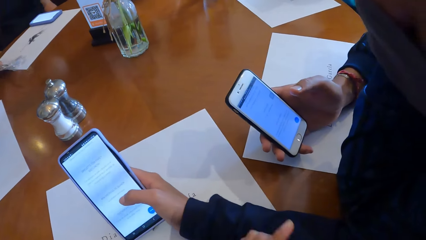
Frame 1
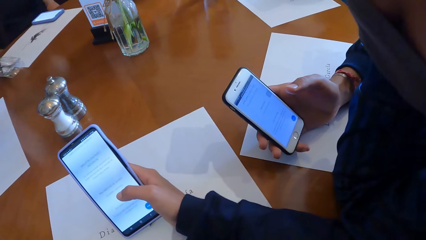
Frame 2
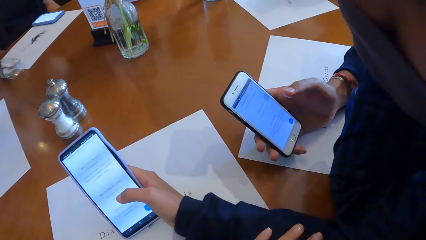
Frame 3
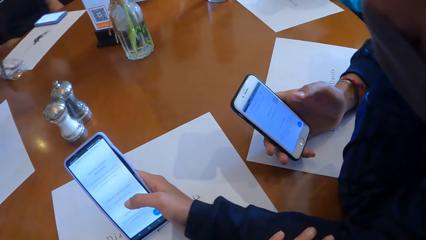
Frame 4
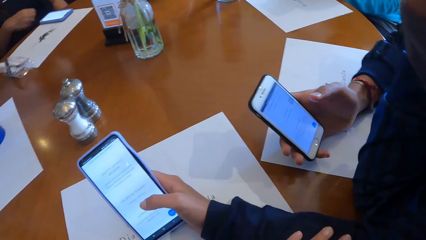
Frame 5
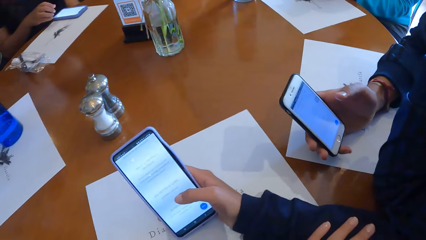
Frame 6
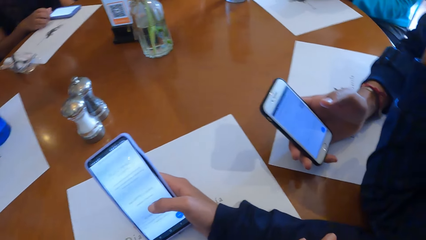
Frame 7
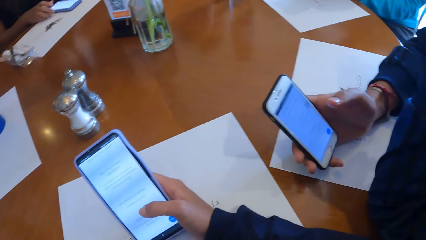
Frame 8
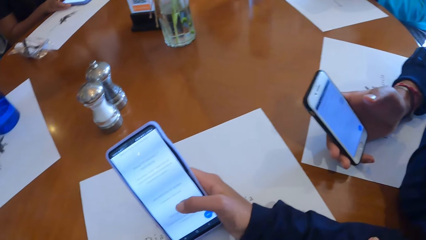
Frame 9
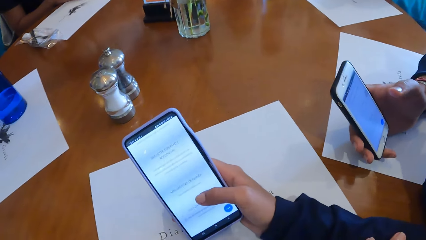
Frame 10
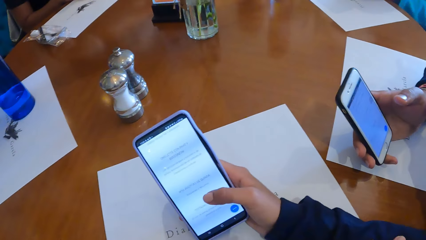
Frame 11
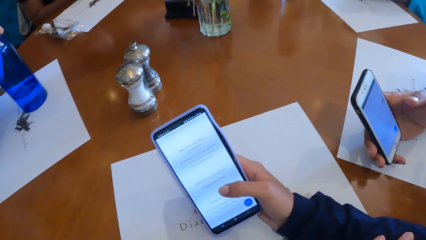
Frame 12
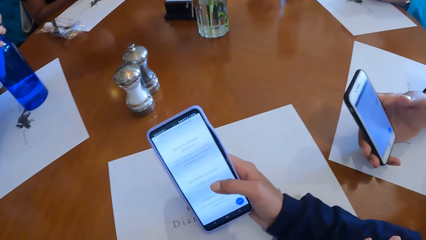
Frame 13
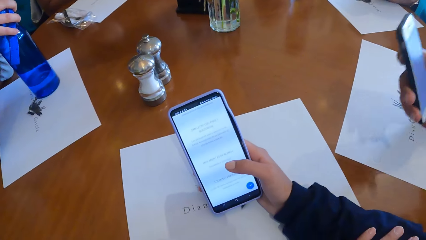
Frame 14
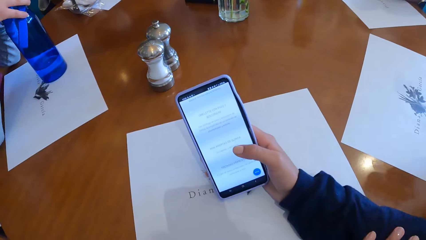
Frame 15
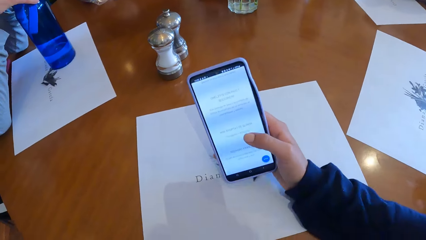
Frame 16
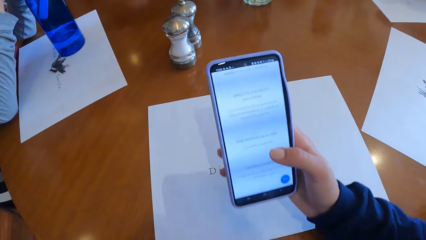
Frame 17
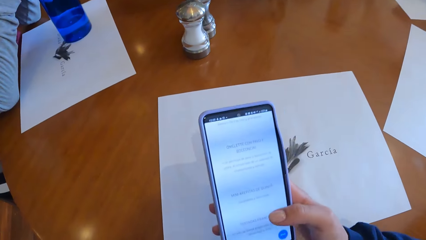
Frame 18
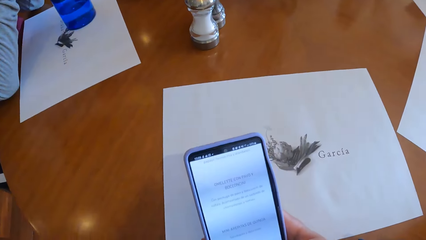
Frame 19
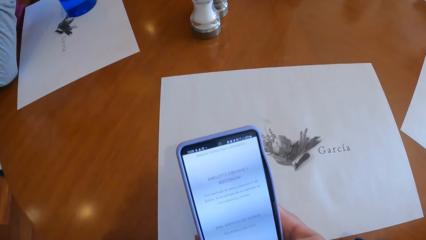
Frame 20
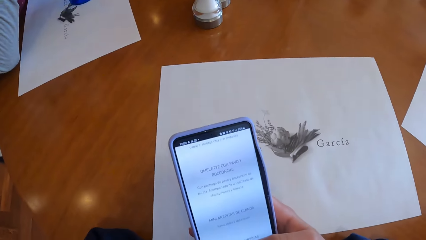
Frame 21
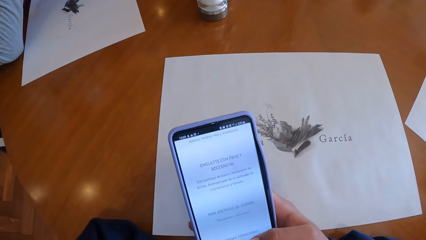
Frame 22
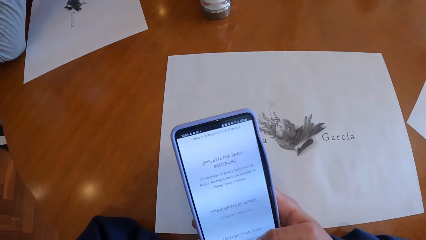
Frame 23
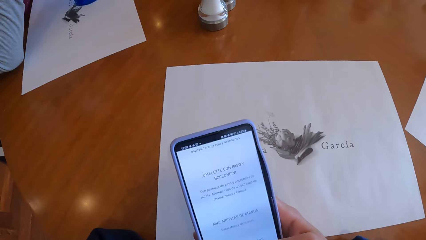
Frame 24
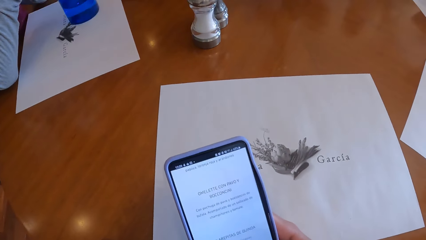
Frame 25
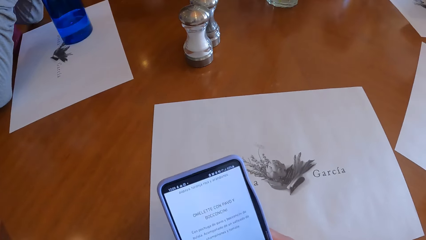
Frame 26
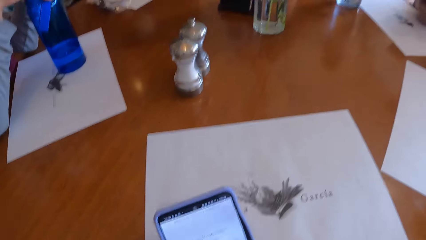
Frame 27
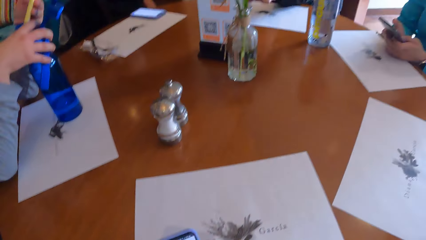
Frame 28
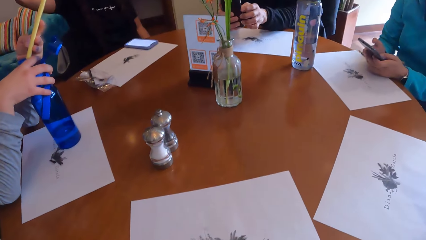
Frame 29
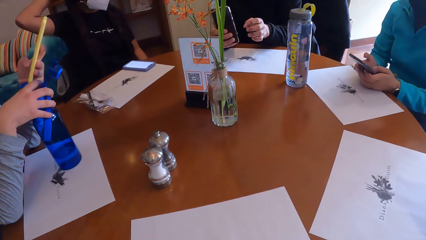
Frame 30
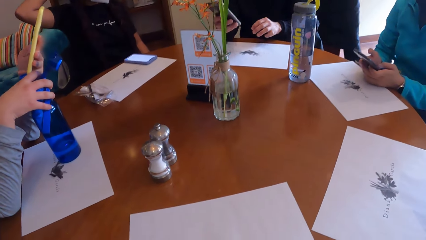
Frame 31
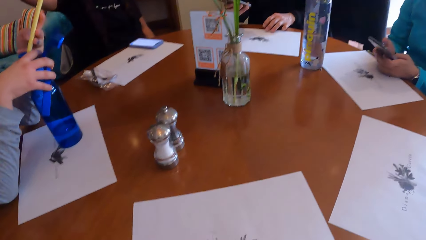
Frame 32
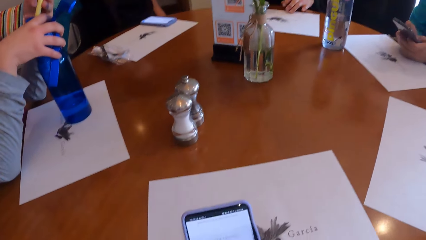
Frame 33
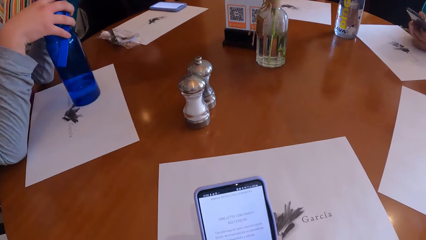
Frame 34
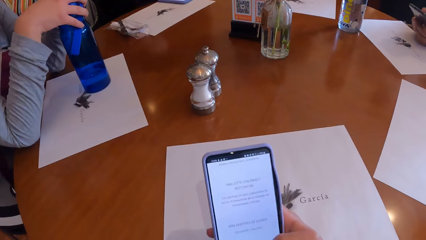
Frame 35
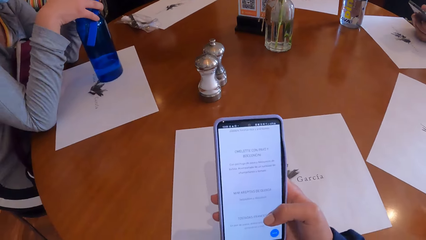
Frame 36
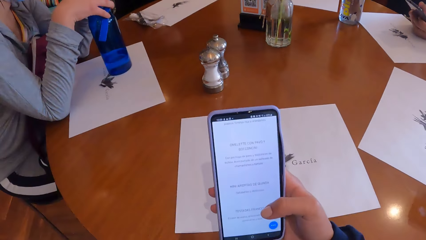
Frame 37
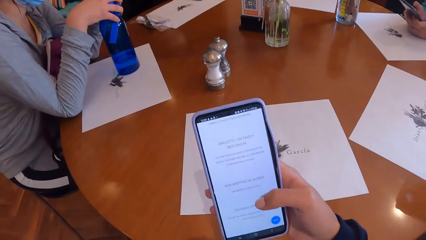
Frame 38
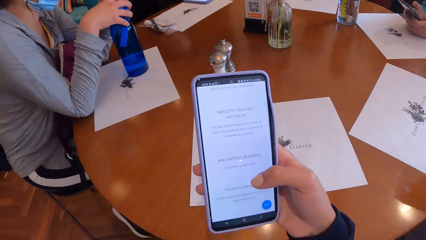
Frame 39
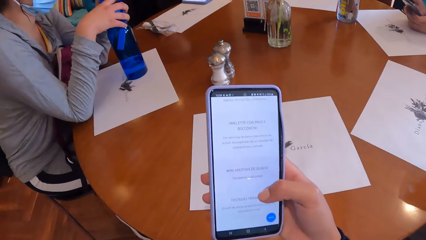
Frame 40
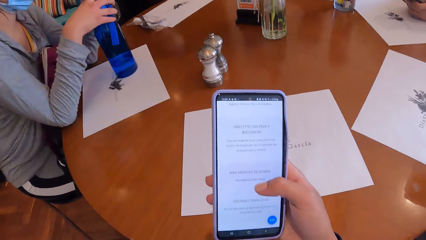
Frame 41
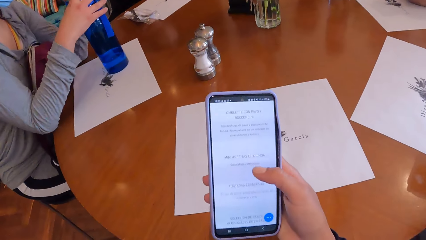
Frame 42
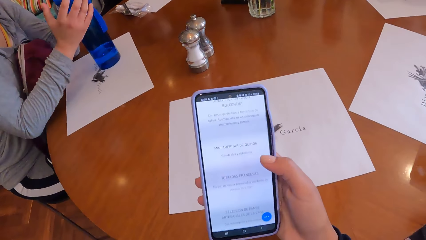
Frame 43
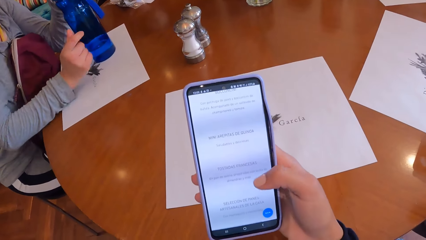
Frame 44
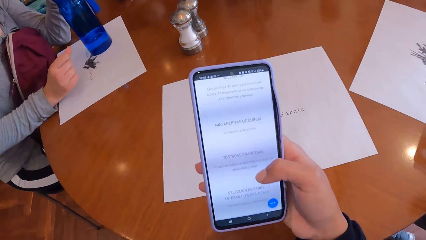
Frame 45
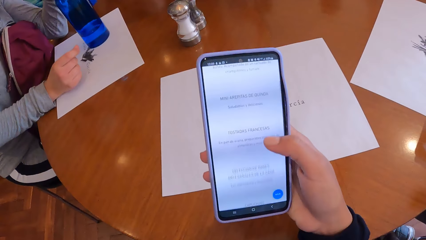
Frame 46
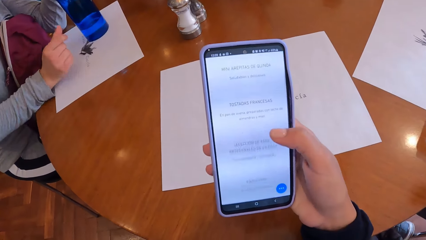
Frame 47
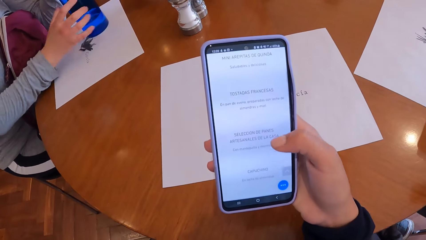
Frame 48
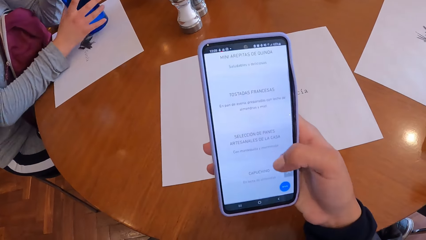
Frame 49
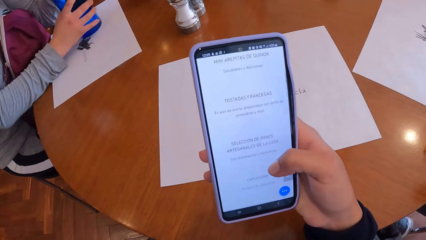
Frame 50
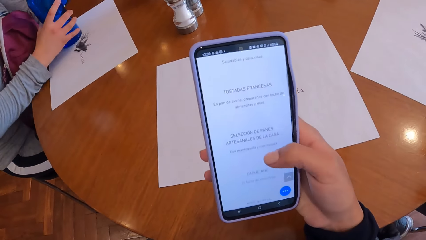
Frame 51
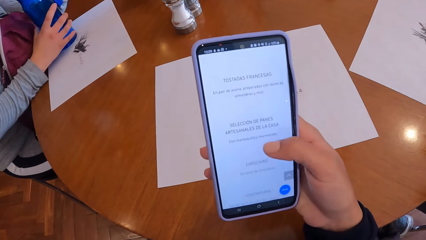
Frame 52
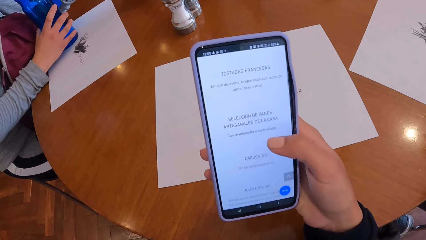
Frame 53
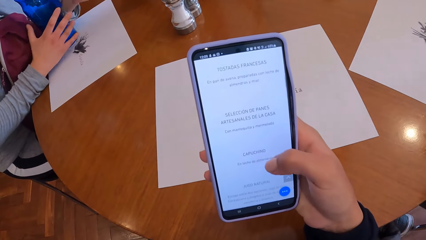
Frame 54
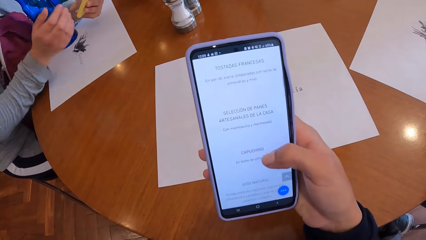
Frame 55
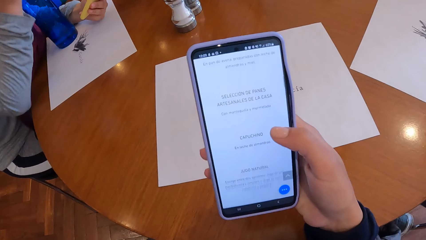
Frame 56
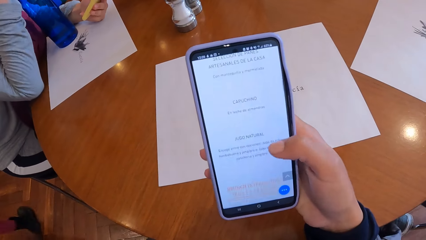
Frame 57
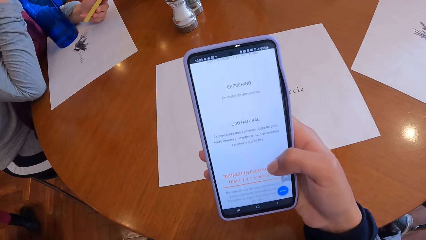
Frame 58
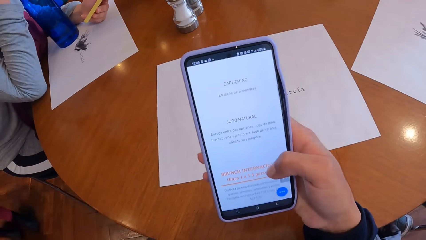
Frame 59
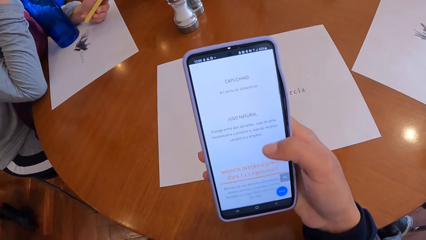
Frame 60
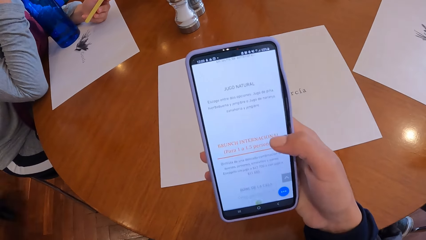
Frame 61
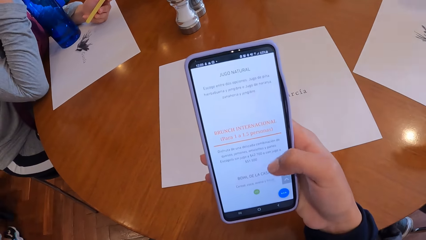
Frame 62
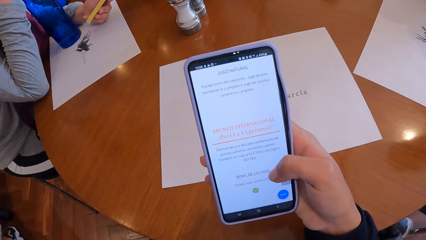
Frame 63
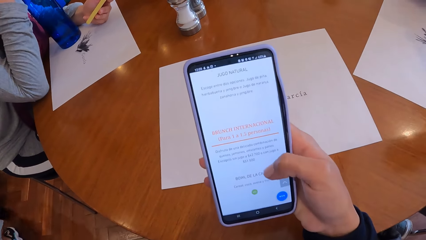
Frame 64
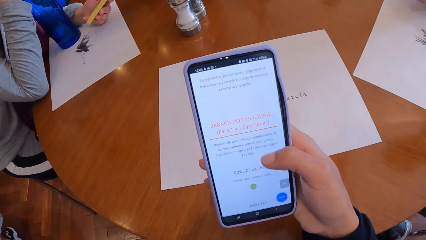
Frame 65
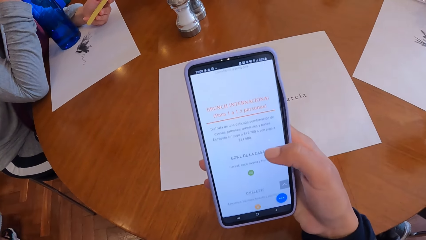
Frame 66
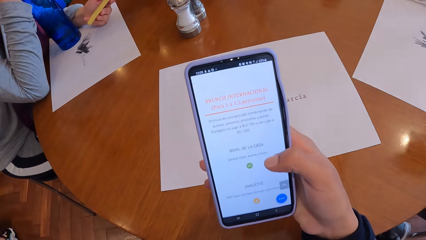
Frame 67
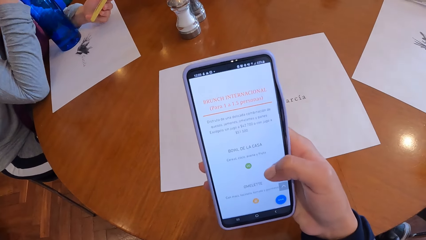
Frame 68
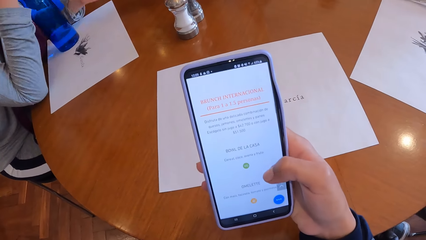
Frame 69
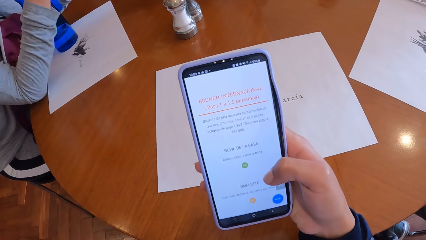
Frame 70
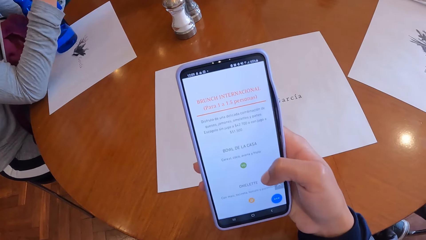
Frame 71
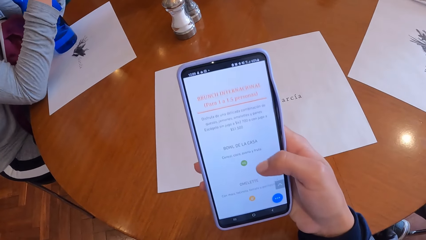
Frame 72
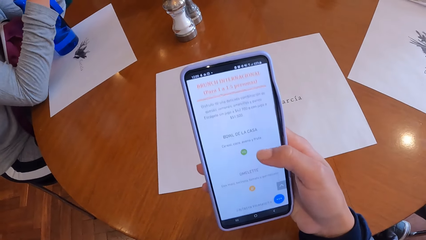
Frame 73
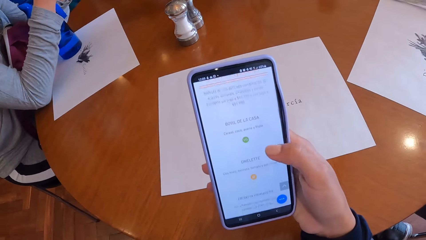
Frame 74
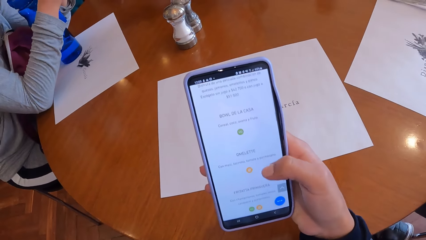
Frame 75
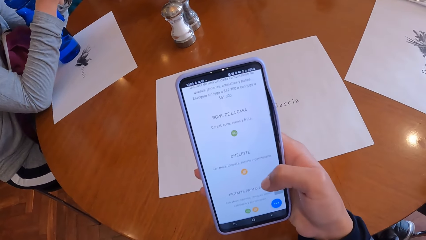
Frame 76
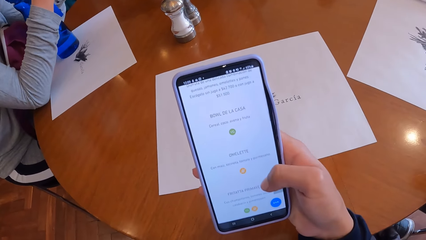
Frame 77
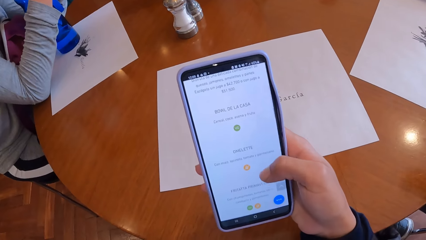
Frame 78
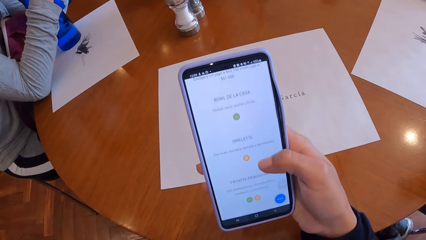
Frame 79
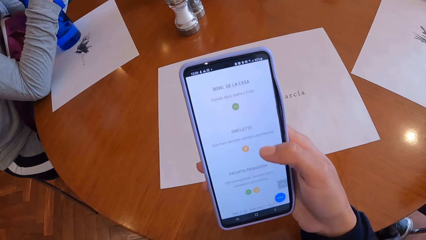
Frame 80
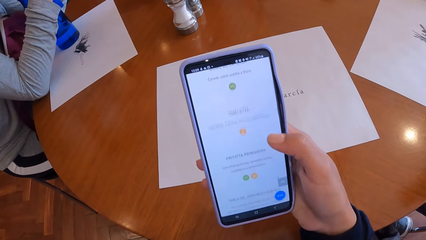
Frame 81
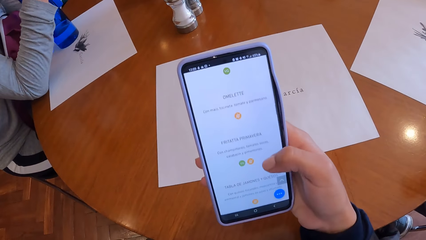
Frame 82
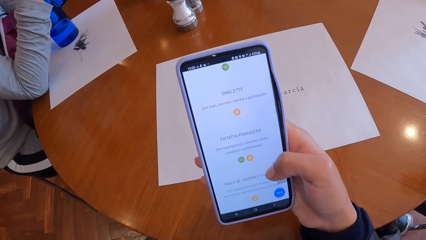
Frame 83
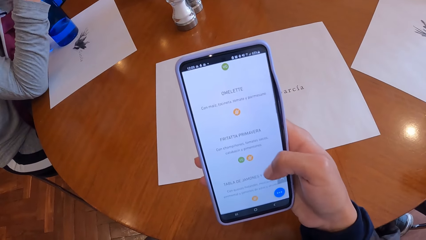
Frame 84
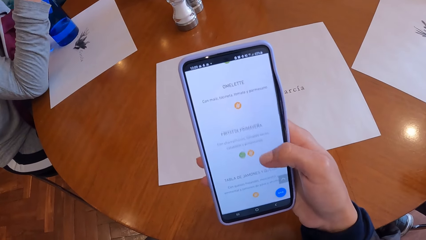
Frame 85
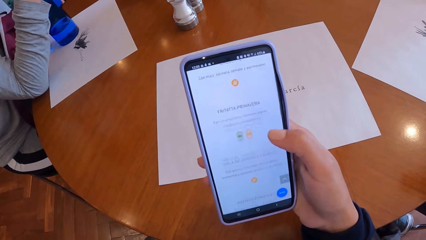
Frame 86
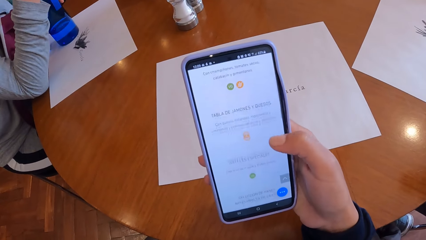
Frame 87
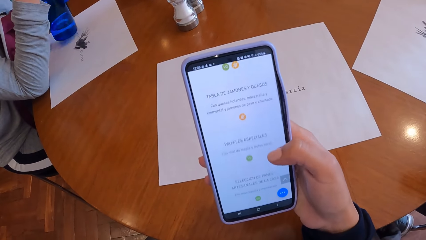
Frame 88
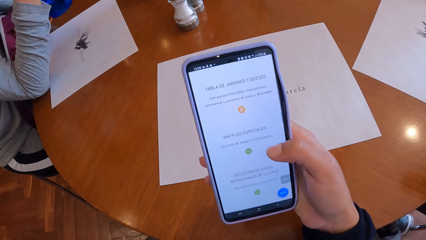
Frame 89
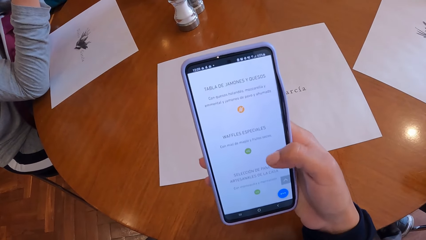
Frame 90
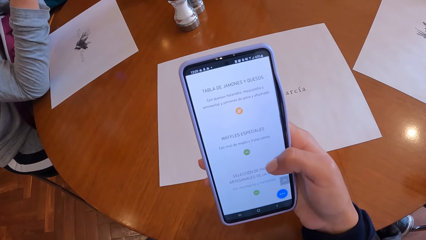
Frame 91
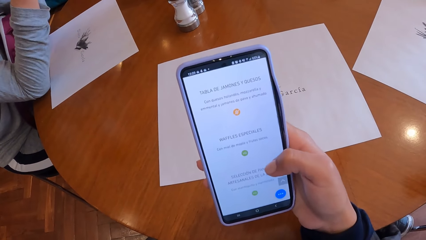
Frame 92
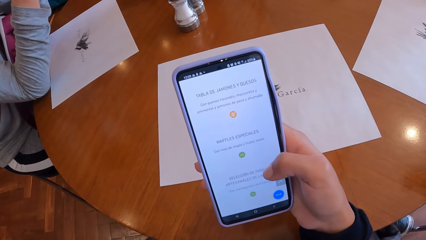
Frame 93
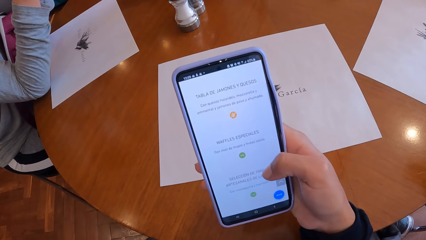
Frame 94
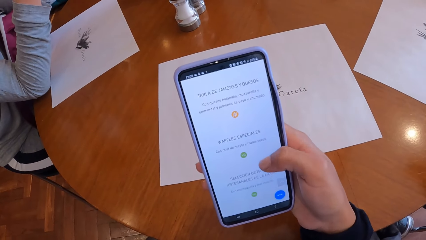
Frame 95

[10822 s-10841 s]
A woman uses a phone. The camera wearer uses a phone and looks on a table. Another woman holds a bottle. The camera wearer uses a phone. The other woman shifts the bottle on the table with her right hand. The other woman touches her face. The camera wearer uses a phone.
